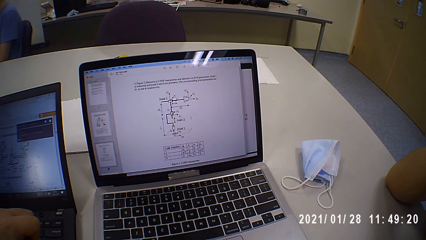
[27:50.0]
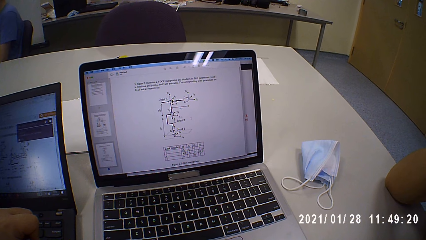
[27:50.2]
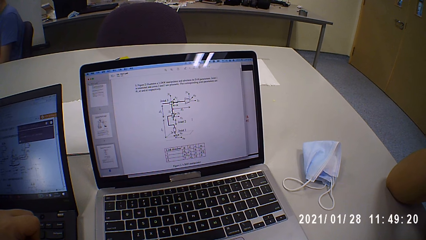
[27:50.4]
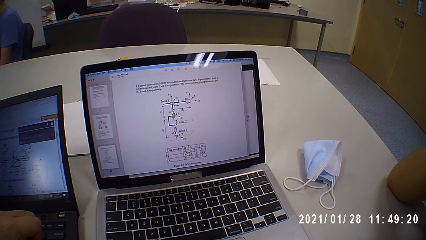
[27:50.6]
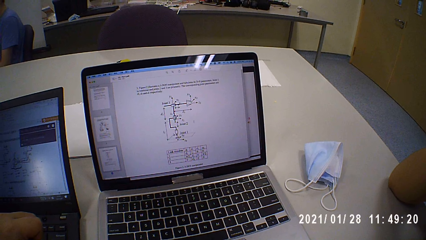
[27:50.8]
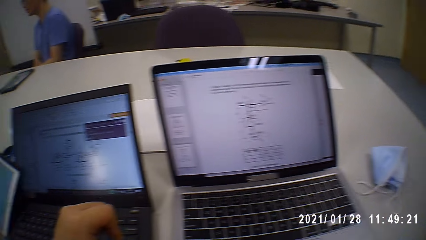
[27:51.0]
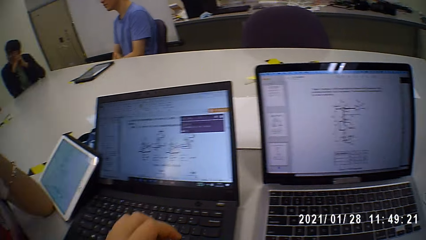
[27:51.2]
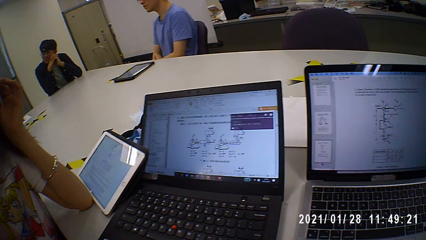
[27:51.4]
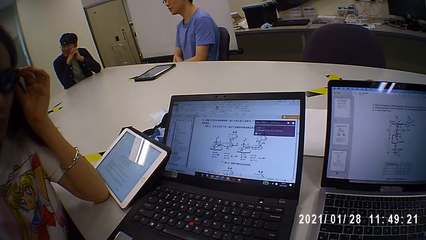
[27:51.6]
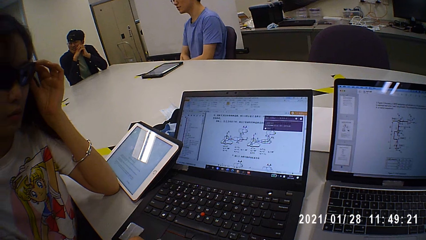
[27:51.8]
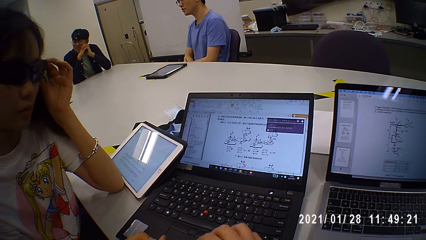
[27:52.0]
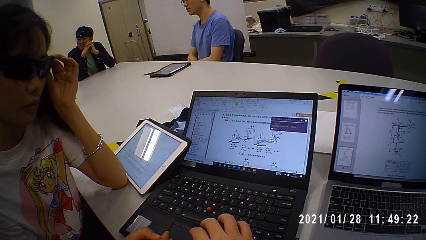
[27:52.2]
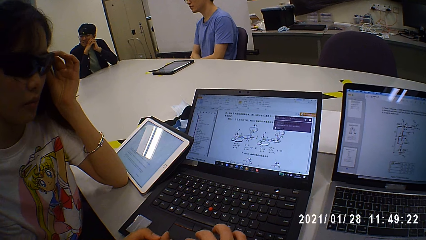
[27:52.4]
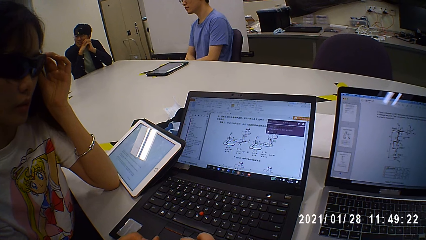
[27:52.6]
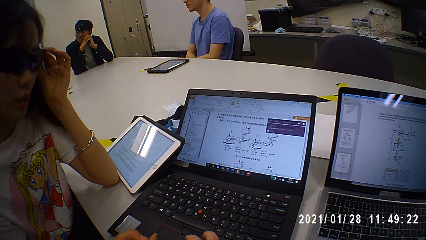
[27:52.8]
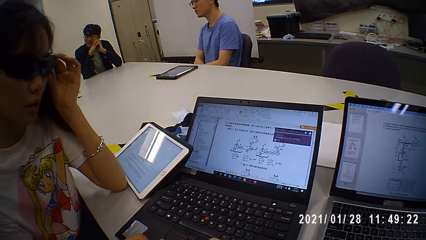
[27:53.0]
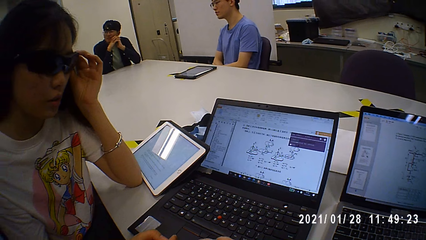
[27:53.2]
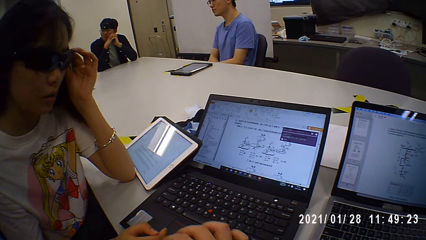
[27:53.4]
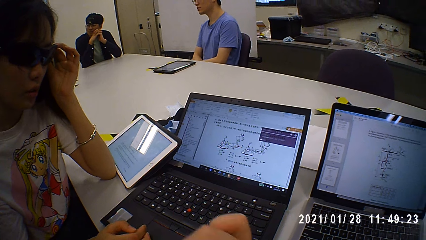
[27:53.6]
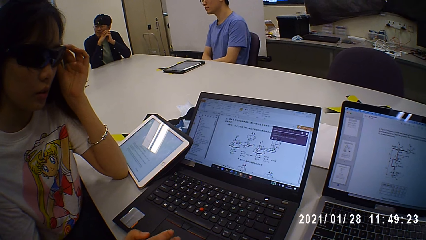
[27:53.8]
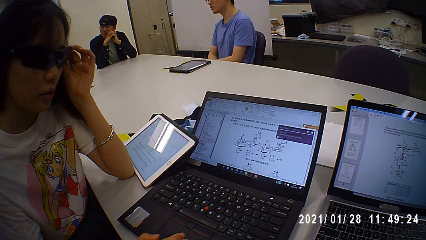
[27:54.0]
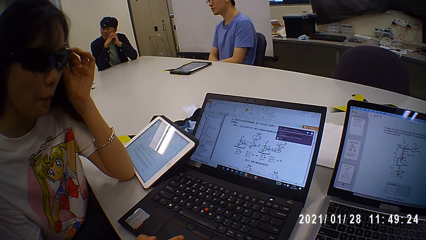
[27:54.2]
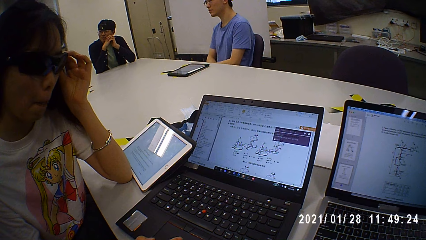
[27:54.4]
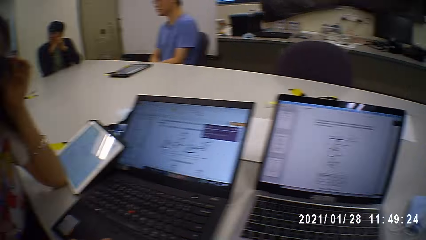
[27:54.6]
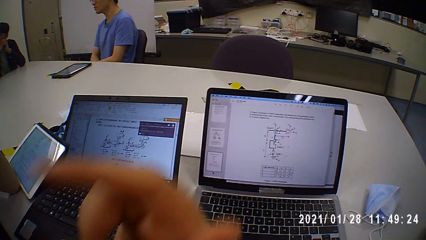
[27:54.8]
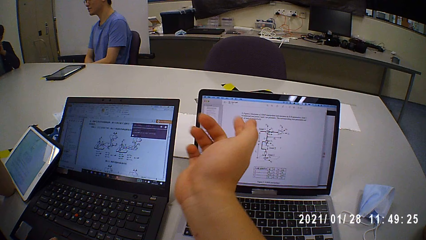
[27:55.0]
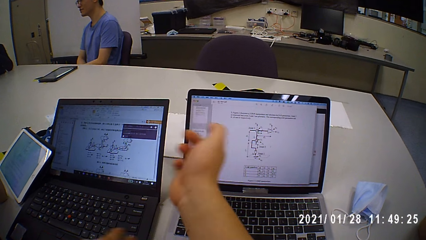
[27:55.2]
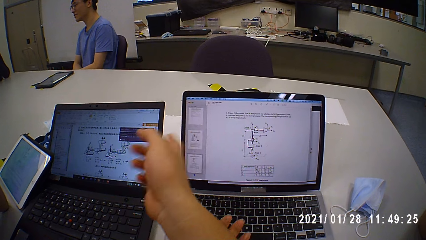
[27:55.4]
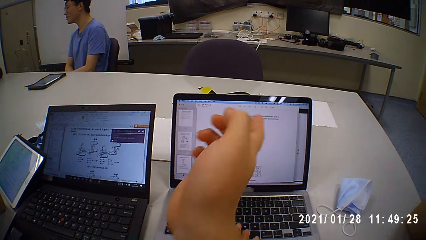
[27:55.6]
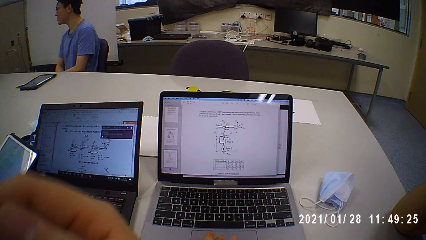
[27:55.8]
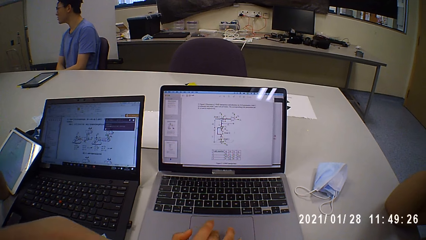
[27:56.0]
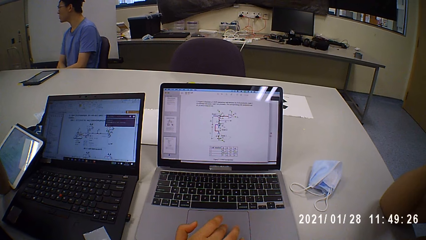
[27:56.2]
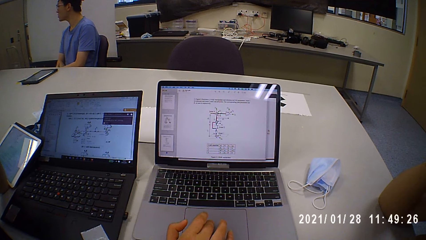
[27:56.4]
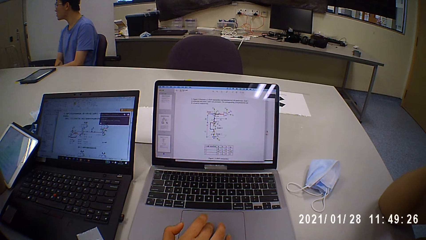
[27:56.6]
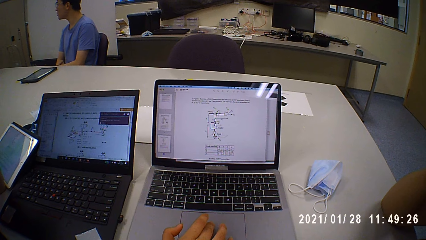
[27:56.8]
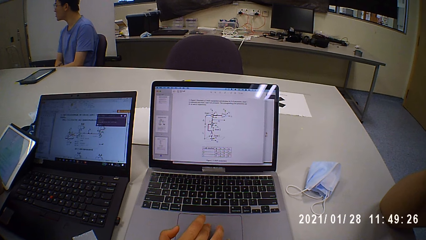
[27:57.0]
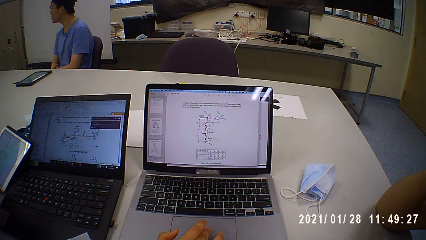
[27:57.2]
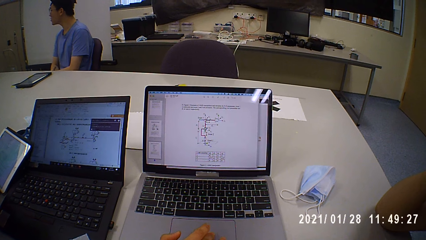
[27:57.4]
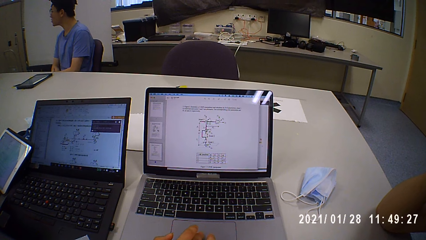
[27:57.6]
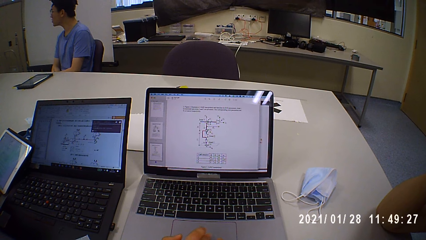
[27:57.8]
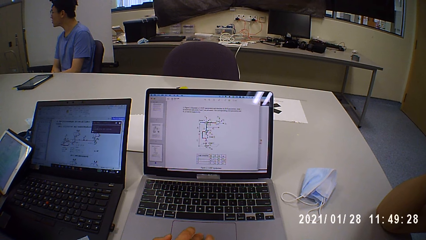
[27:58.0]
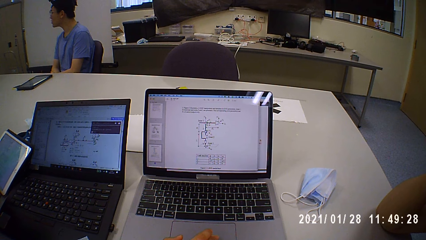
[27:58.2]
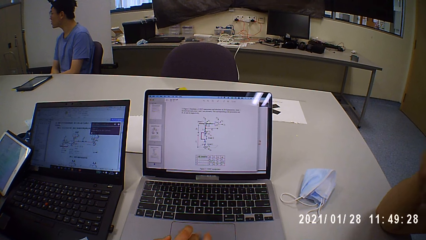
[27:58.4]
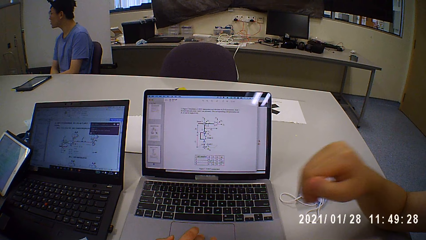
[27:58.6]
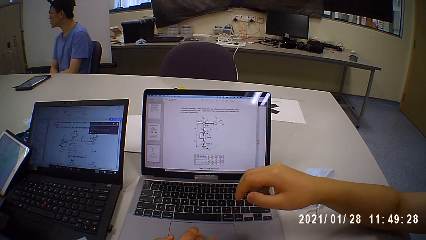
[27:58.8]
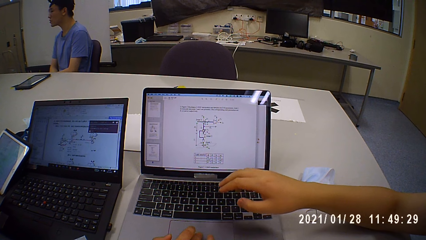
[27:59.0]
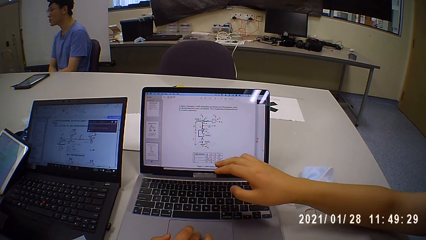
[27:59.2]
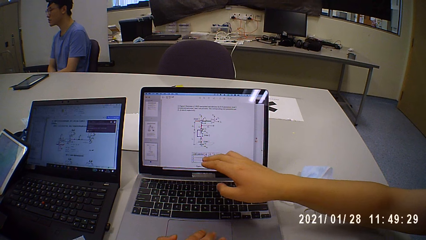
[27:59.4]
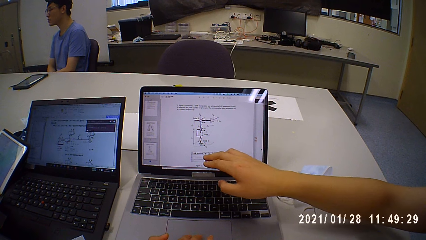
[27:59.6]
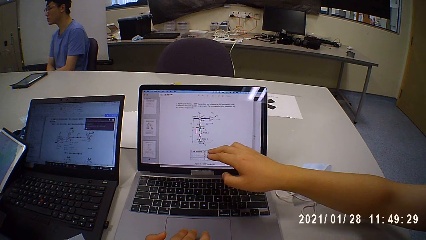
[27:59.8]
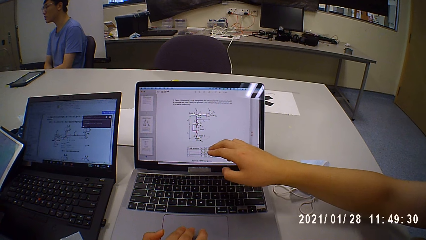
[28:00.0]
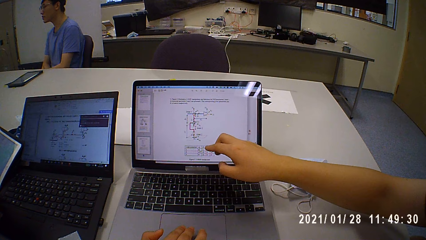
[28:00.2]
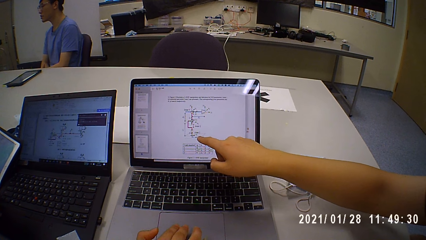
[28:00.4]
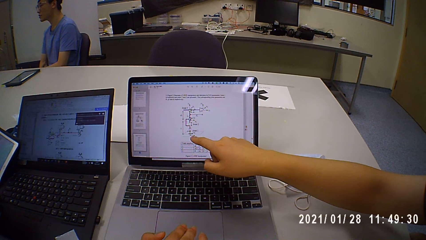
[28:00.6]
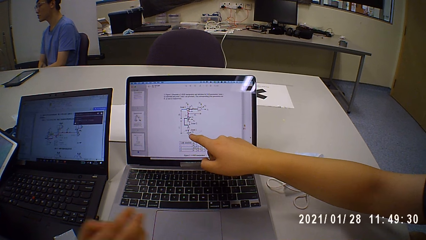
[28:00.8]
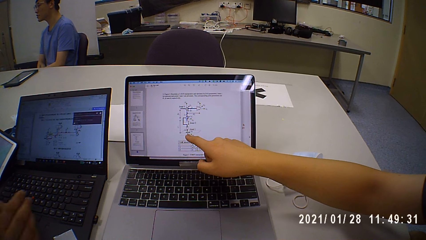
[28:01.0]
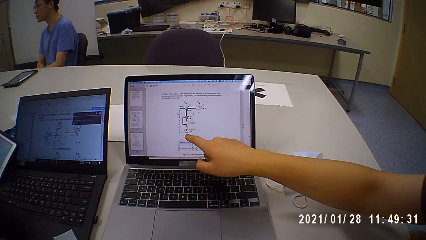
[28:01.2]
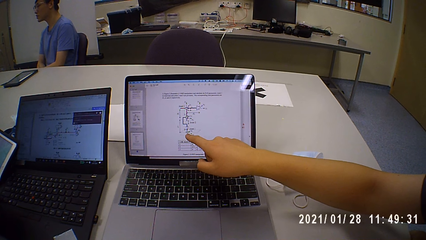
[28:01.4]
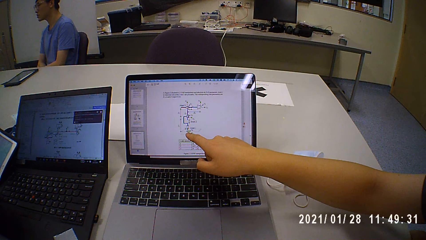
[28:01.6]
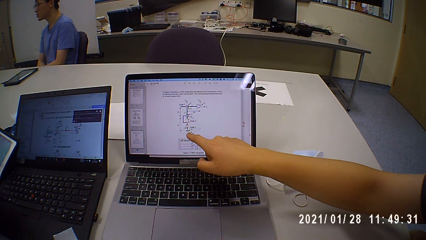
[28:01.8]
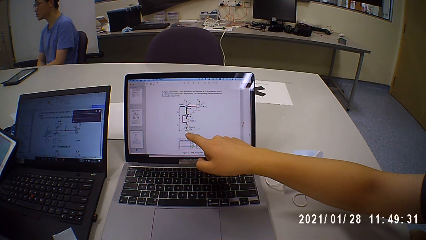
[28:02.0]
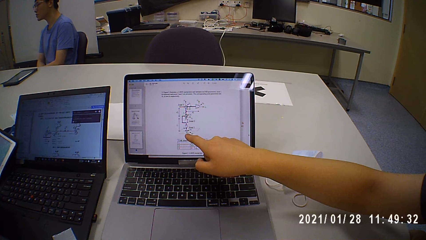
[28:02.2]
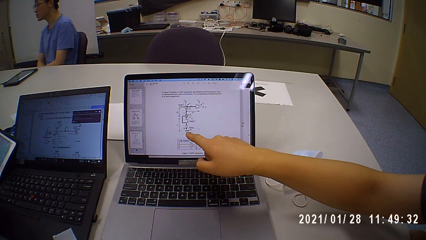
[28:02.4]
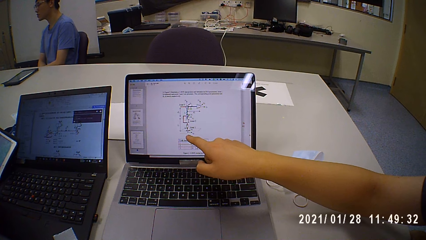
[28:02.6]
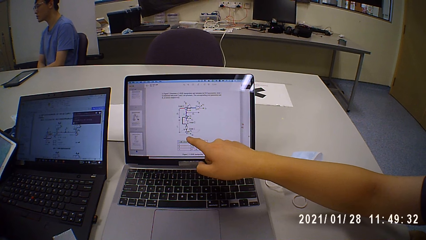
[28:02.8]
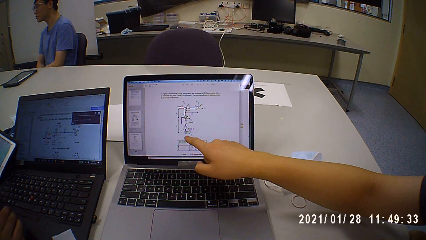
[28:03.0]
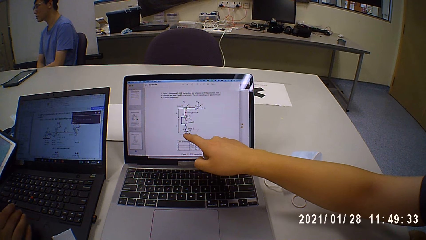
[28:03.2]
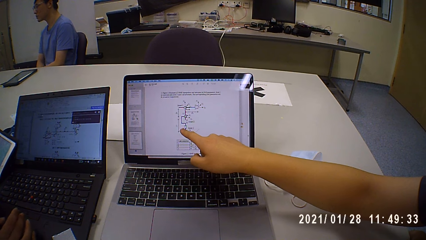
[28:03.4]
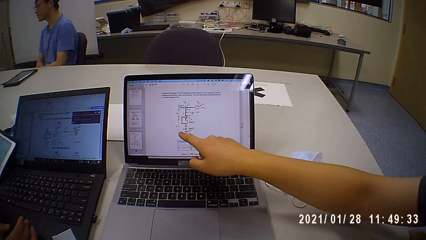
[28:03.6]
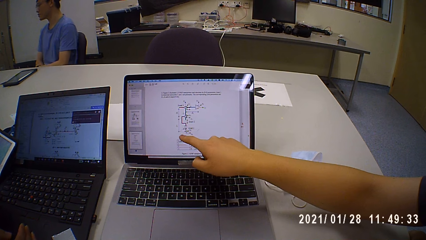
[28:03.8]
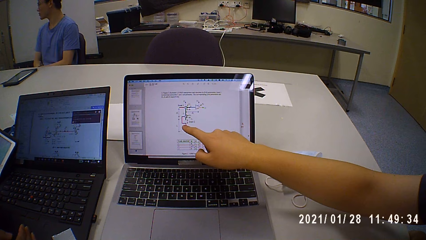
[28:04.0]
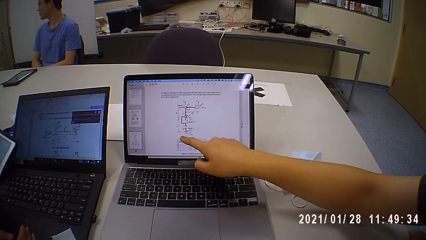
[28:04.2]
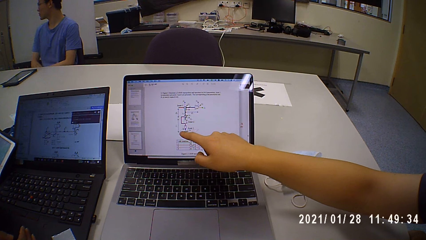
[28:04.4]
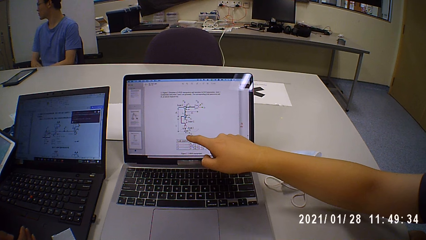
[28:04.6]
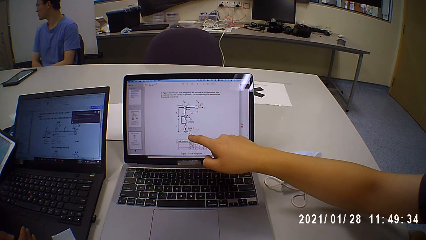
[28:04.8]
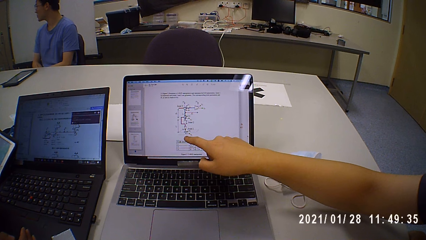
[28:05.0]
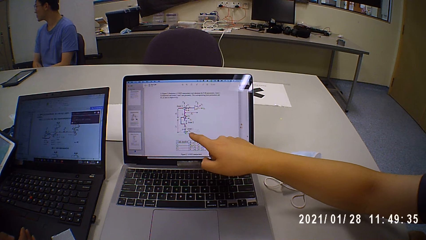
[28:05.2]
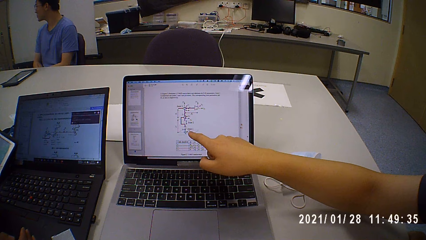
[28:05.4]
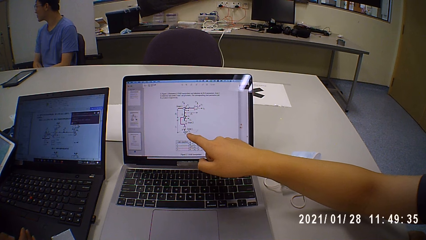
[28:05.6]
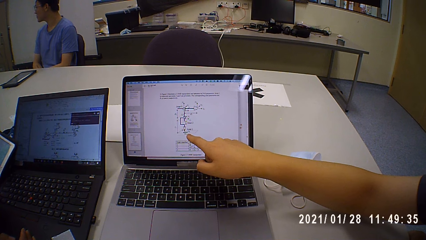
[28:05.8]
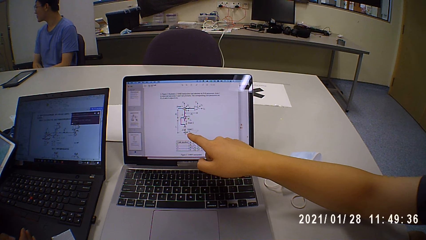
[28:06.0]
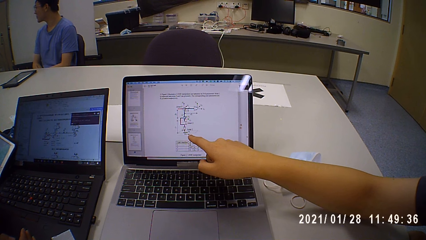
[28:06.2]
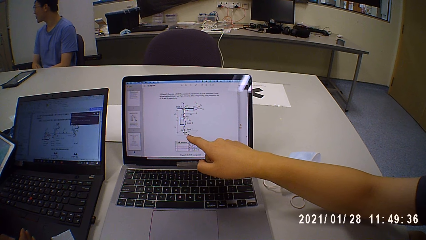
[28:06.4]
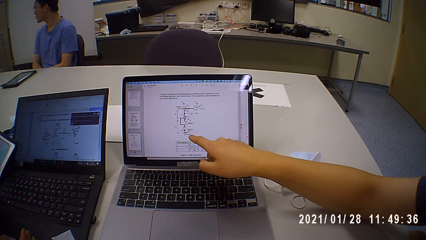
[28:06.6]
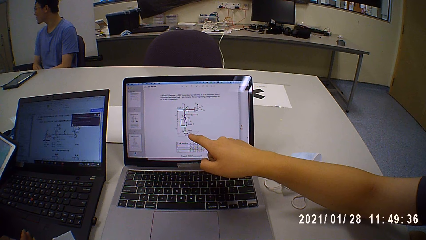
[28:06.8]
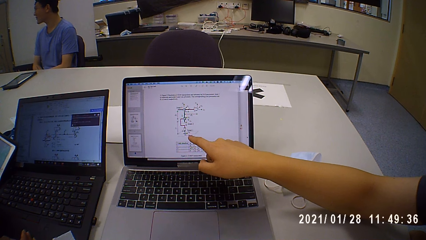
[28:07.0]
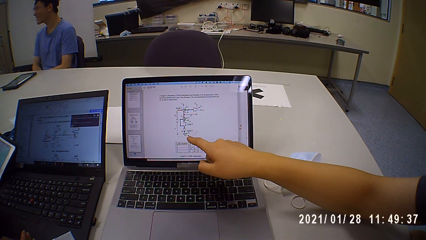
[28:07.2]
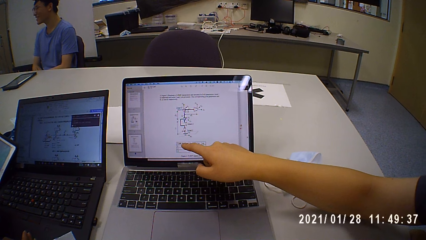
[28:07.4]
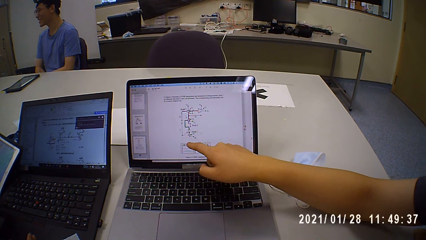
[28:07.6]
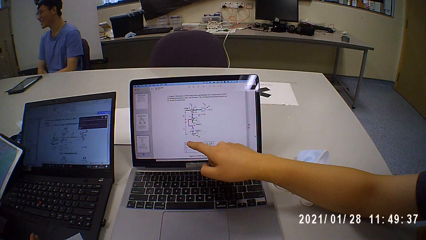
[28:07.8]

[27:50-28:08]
The camera wearer talks to the man, looks at the laptop, and touches the laptop touchpad. They talk to the man and point at the laptop. They sway a hand in the air. The man talks to the camera wearer and touches the laptop touchpad. A person scrolls the laptop. Another man points at the laptop. The other man talks to the camera wearer.
